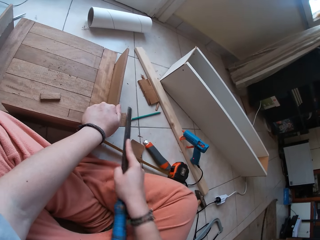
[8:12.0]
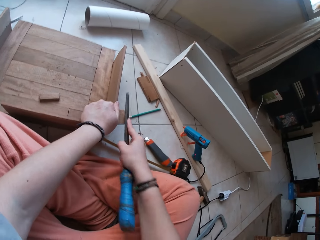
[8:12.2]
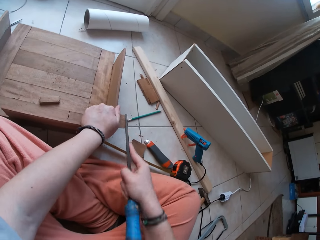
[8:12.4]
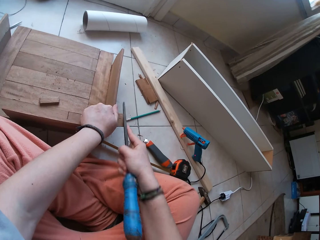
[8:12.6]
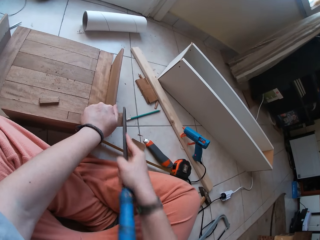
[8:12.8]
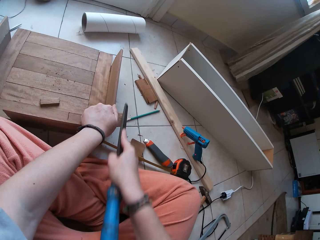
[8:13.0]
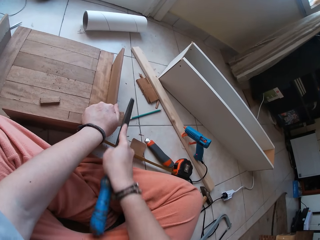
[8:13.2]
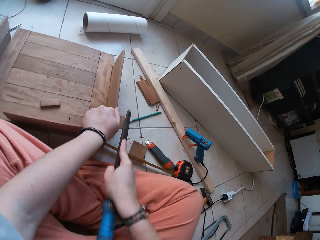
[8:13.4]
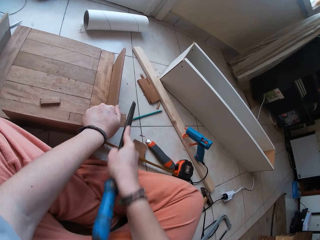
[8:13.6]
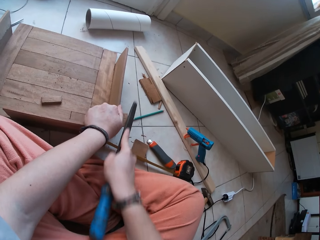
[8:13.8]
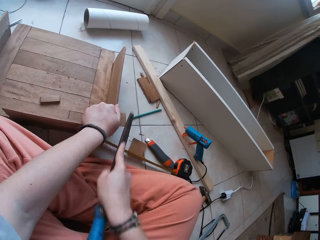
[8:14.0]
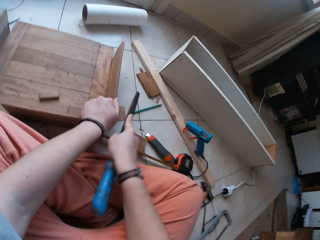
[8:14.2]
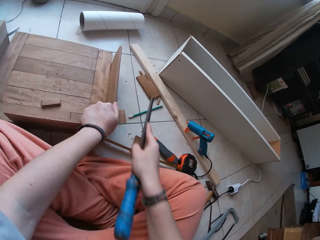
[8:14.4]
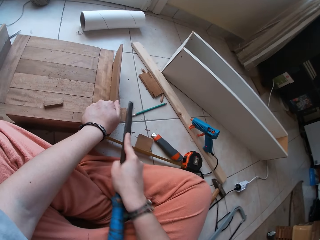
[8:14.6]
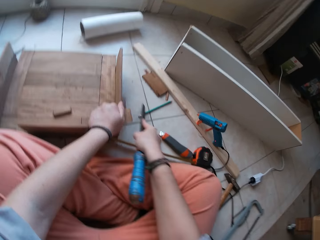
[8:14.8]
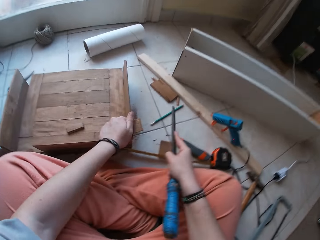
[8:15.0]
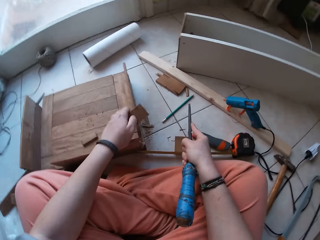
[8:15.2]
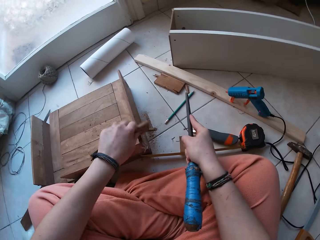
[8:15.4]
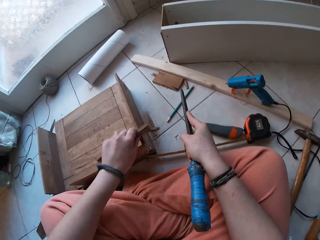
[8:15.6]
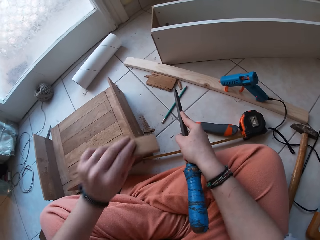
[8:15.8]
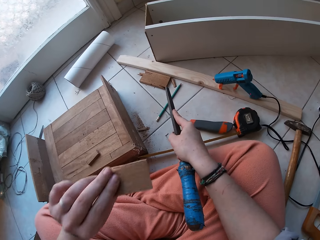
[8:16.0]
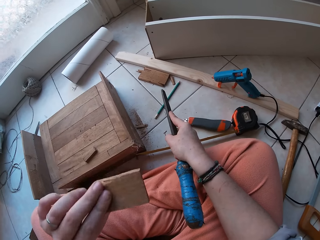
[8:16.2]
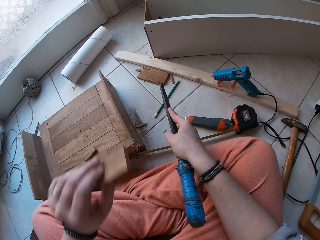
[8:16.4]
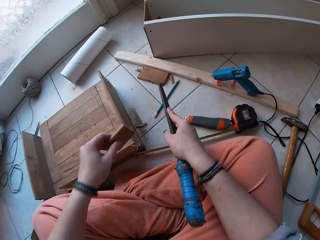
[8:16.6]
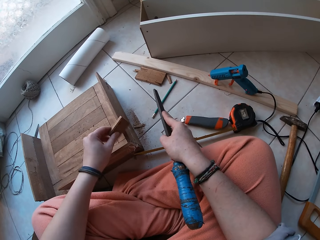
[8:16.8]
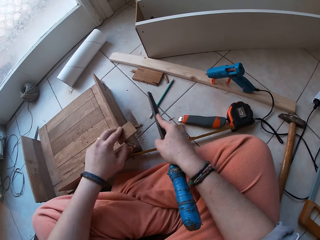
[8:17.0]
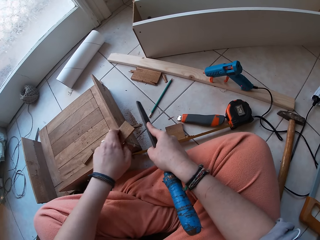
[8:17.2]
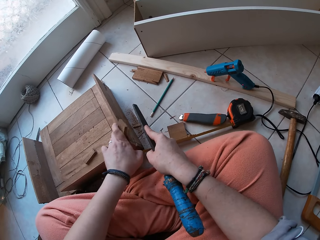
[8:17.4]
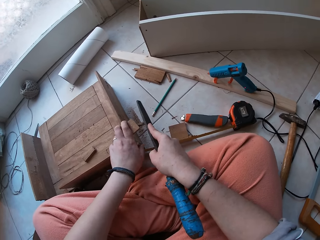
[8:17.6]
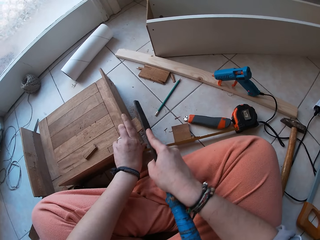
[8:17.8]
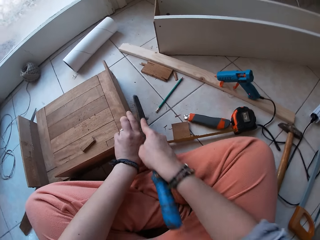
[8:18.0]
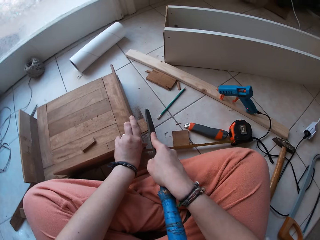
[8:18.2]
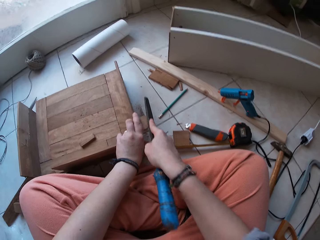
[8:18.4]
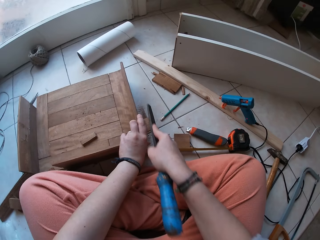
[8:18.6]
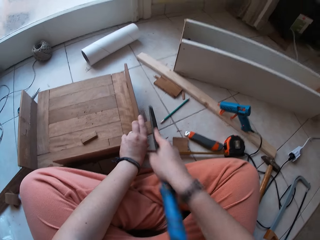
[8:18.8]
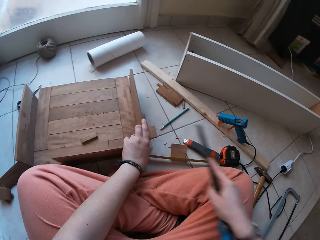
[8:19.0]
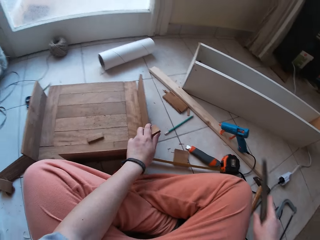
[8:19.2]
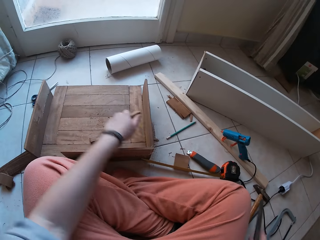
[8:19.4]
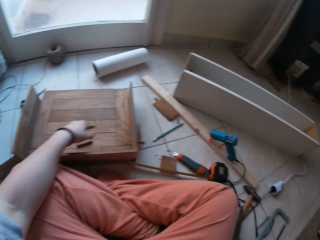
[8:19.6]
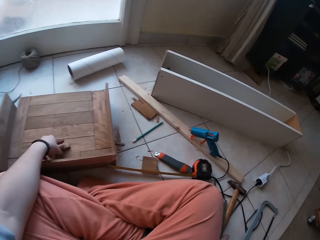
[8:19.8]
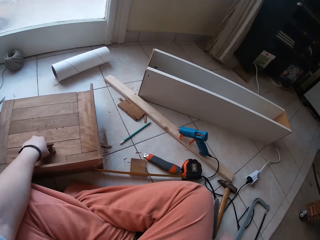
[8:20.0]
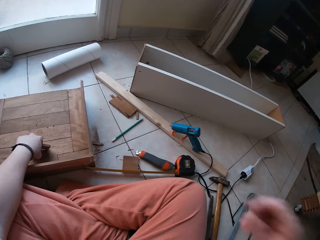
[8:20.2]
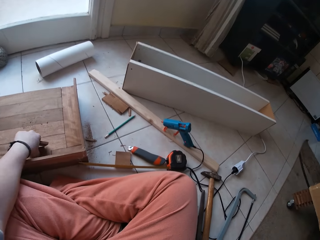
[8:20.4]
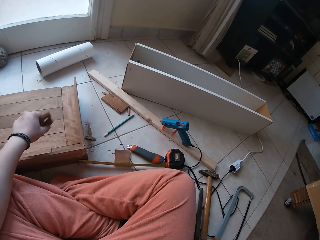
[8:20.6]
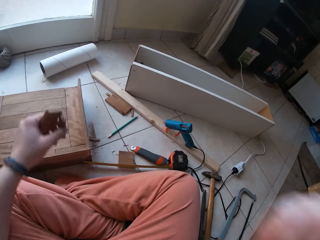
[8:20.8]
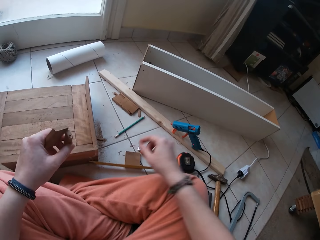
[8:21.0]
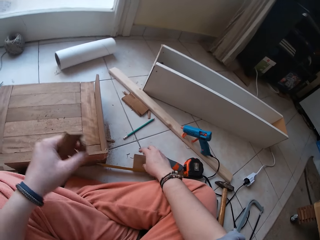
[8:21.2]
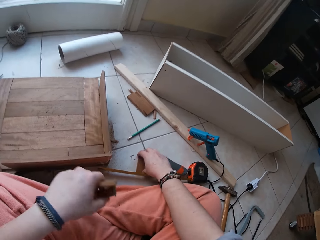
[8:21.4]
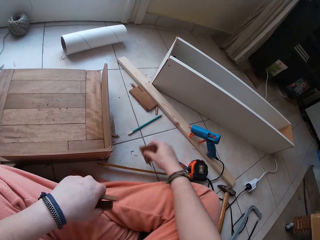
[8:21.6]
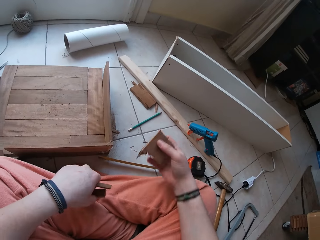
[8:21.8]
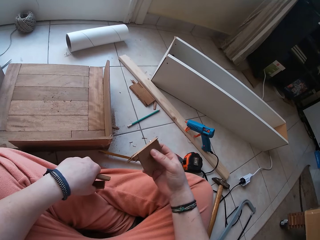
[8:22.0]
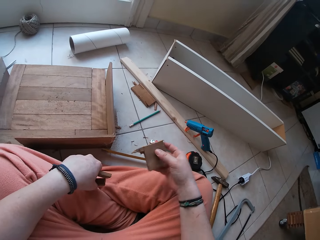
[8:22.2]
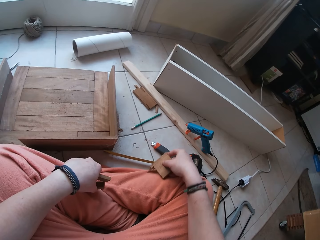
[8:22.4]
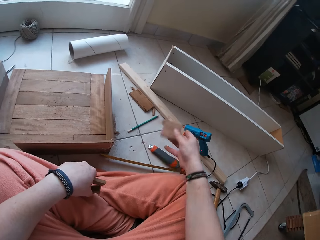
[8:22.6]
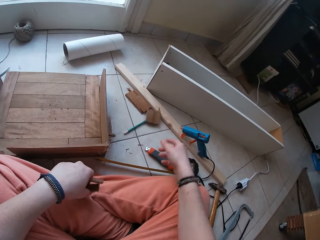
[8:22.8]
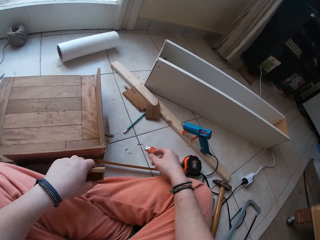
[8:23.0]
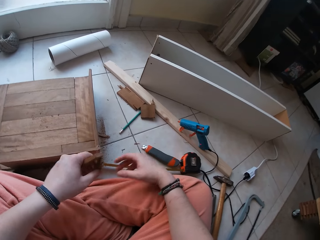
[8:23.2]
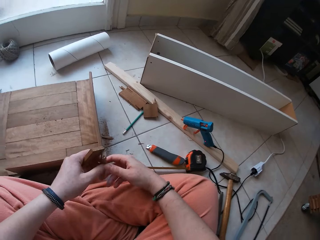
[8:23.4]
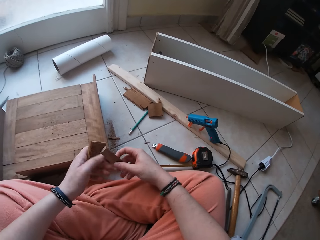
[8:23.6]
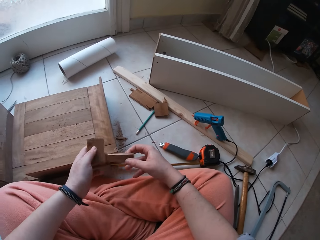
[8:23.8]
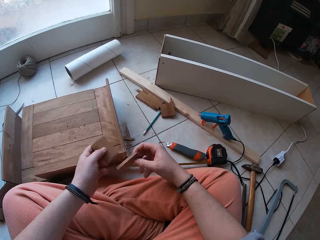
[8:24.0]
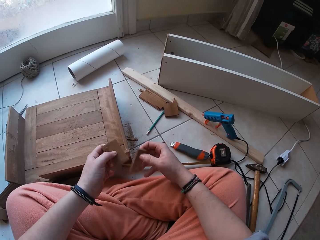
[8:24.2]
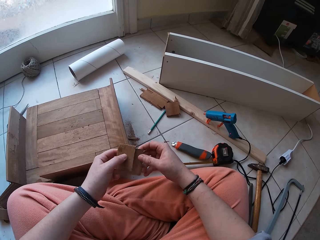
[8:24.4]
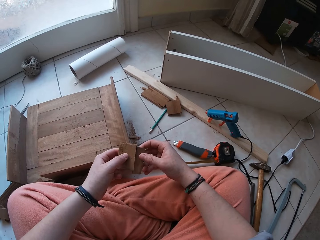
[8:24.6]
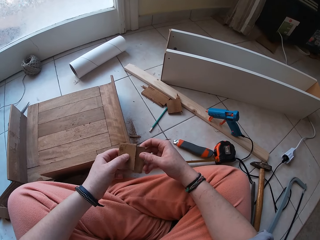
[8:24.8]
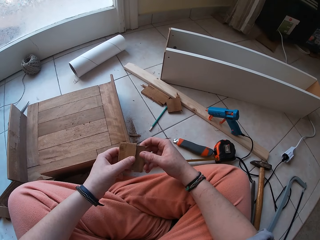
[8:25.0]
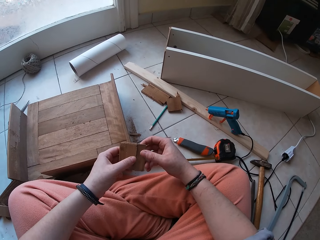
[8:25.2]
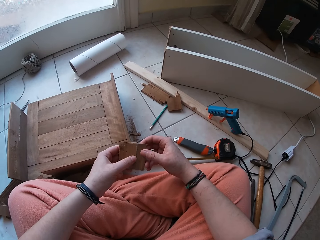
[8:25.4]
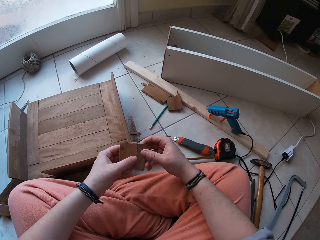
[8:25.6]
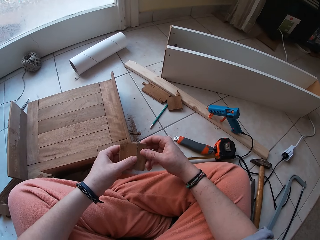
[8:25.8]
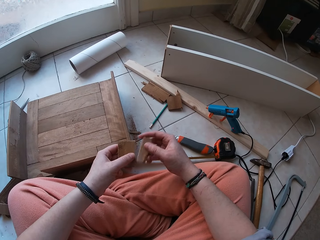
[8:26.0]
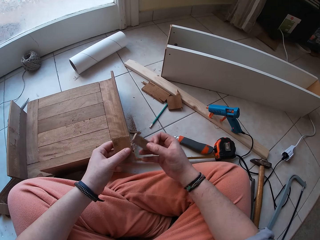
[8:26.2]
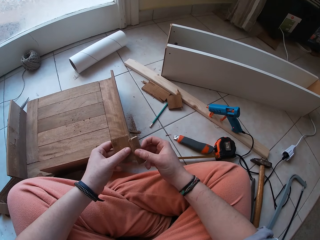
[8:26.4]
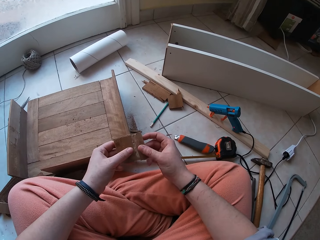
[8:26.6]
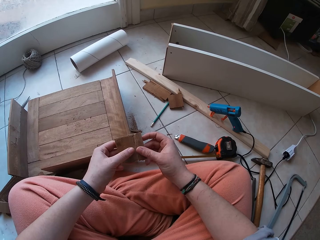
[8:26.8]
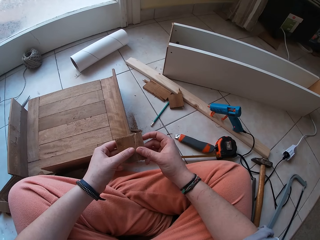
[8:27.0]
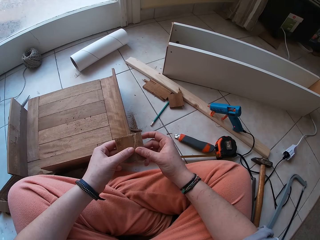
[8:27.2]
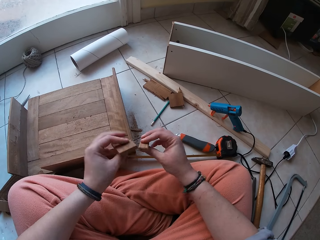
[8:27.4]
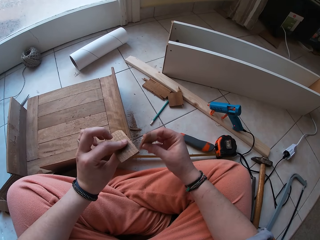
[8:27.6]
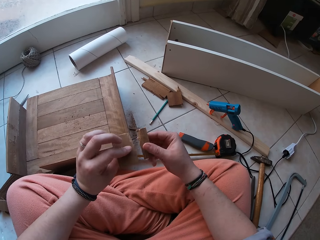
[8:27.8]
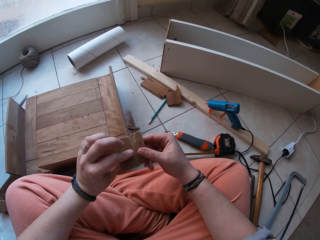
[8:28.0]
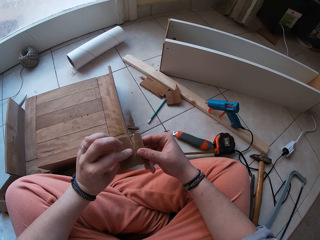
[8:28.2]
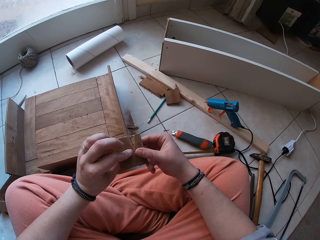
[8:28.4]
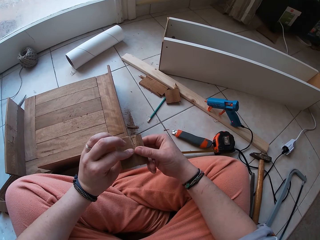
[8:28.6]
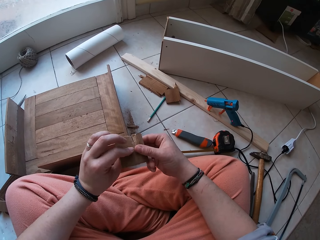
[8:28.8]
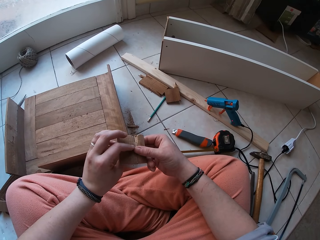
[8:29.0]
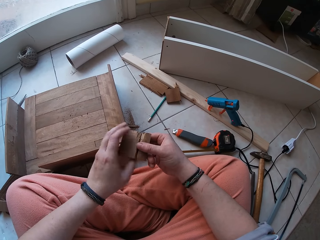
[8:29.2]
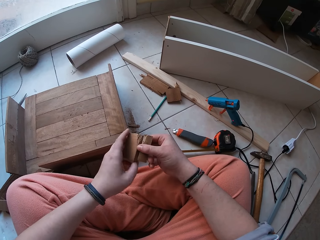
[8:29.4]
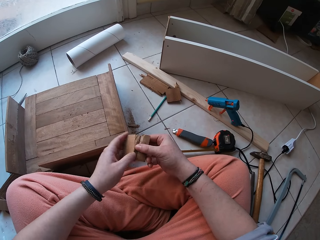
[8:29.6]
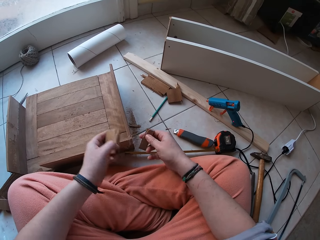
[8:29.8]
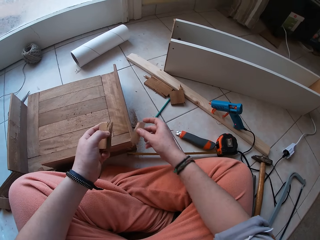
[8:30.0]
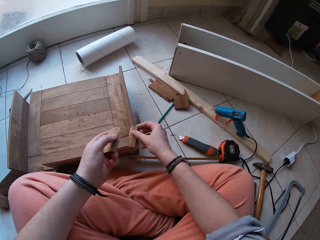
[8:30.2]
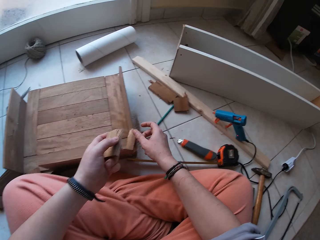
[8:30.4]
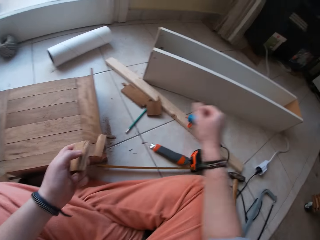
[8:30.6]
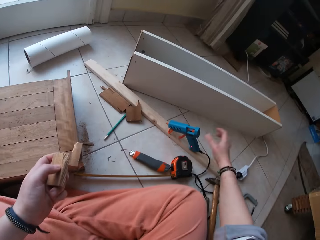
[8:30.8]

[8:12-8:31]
The camera wearer moves the file away and files the wood. He moves the file away and files the wood. He moves the file away, lifts the wood and hits the wood. He lifts the wood and hits the wood. He moves the wood toward his face. He flips the wood with his left hand. He moves the wood away from the face. He rubs the board. He puts the wood down. He files the small wood with a wood smoother. He moves the file away. He picks up a small wood from the bigger wood with his left hand. He lifts his right hand. He picks up a small wood from the ground with his right hand. He drops the small wood to the ground with his right hand. He takes the wood. He places both wood side by side with both hands. He moves the wood apart and turns the wood. He puts the wood together. He turns the pieces of wood. He turns the wood. He puts the wood together. He holds the wood. He separates the pieces of wood. He drops the small wood on the bigger wood with his right hand.

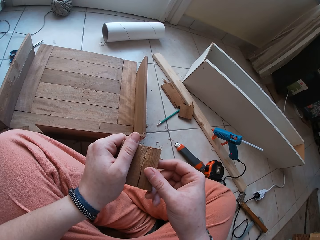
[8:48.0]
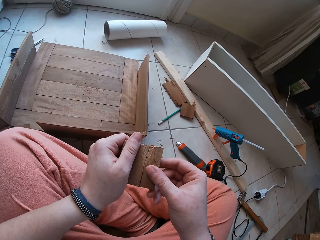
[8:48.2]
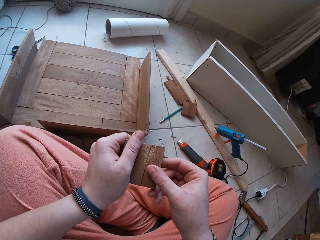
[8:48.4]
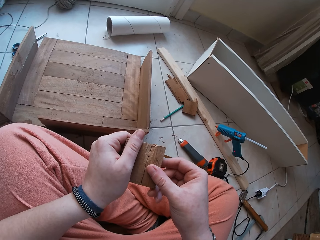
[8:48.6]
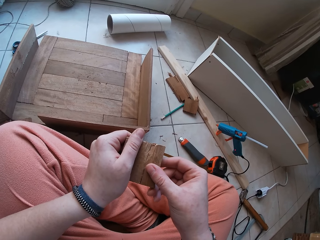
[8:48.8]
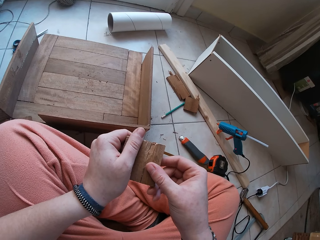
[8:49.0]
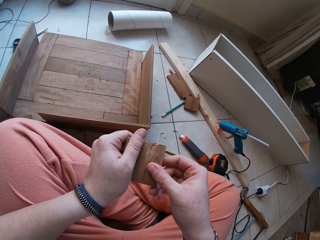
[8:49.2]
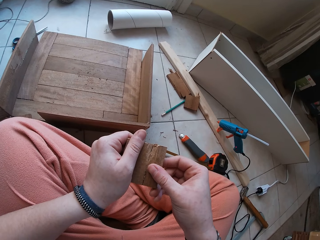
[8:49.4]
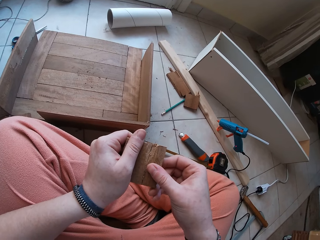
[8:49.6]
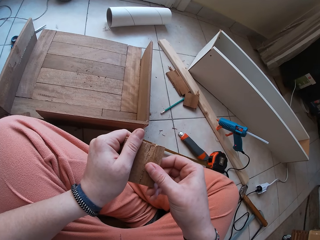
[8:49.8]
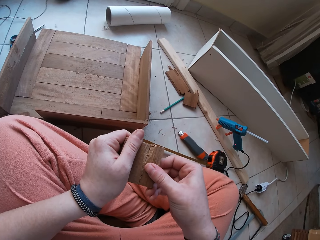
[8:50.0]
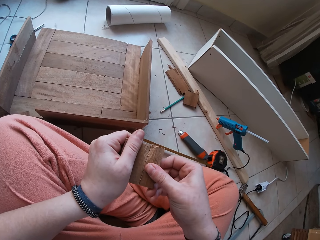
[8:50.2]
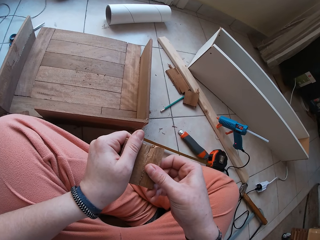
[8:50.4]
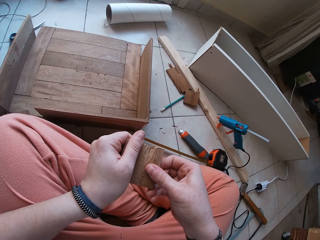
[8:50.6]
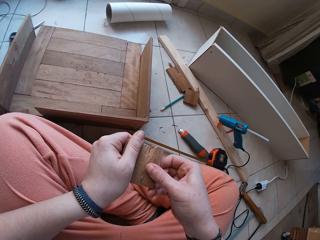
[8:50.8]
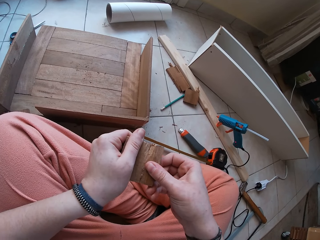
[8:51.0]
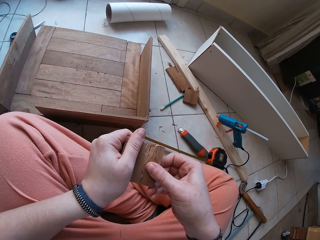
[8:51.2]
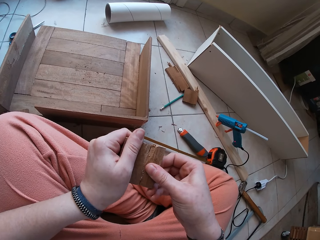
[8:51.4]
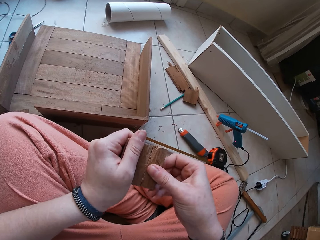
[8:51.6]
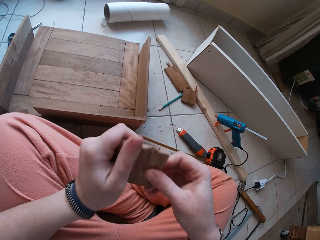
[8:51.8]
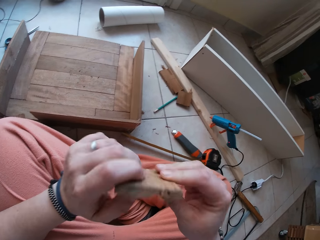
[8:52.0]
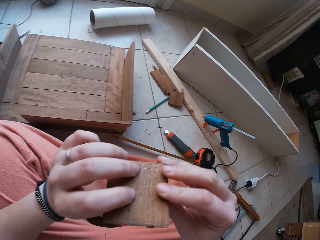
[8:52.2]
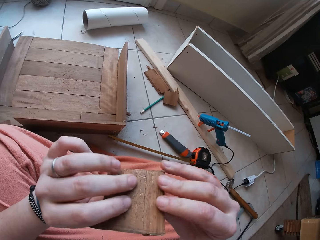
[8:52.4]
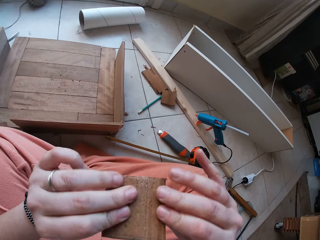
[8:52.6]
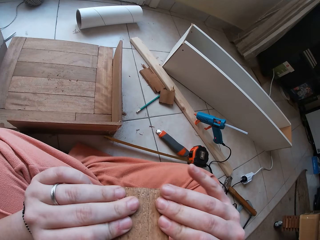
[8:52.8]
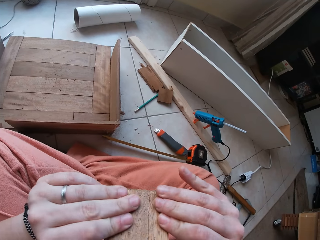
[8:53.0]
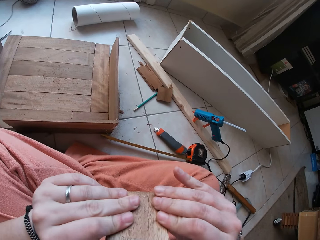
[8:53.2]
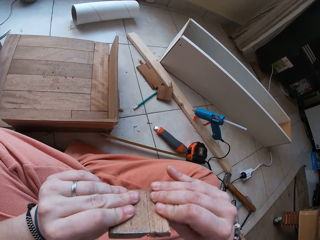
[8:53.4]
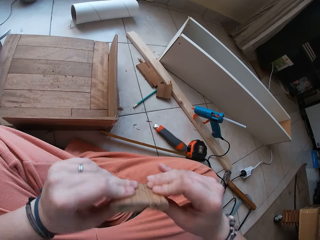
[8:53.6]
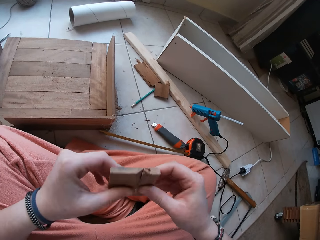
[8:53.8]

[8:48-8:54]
The camera wearer places both wood side by side with both hands. He turns the wood and squeezes the wood.
